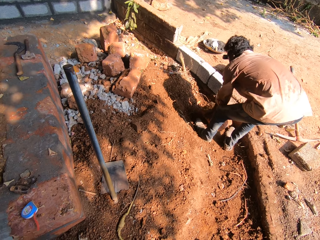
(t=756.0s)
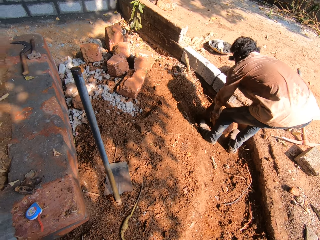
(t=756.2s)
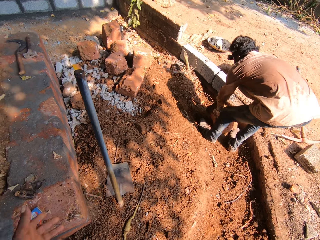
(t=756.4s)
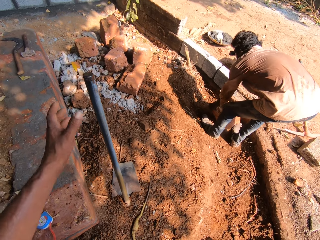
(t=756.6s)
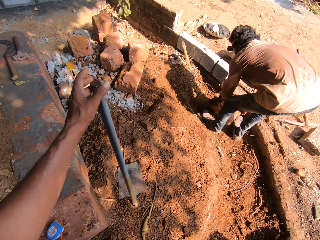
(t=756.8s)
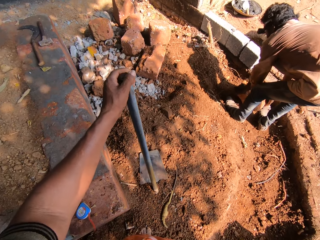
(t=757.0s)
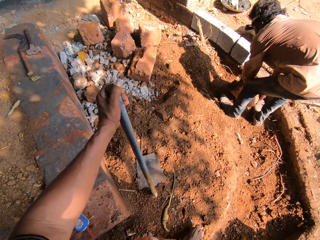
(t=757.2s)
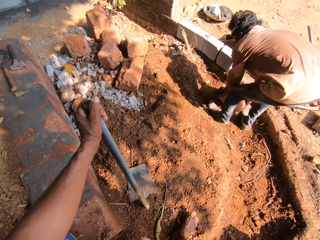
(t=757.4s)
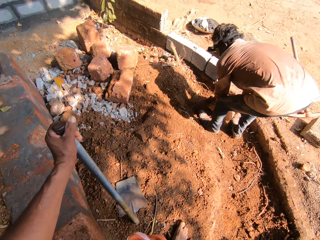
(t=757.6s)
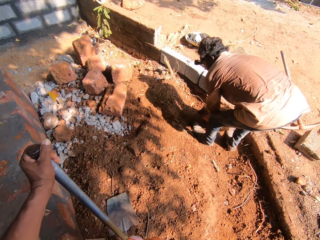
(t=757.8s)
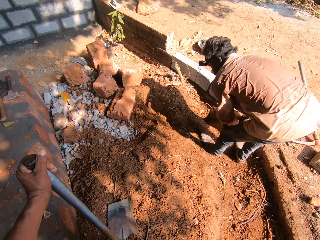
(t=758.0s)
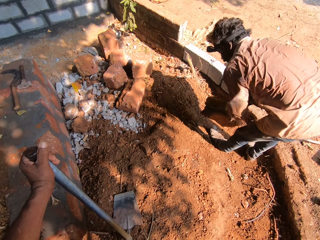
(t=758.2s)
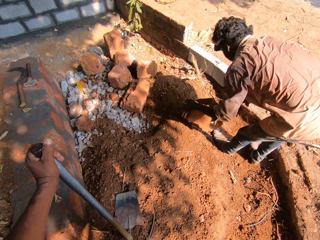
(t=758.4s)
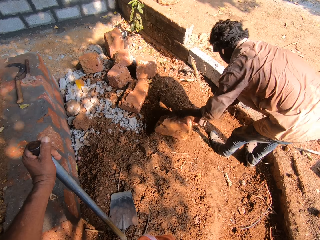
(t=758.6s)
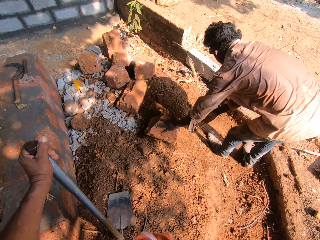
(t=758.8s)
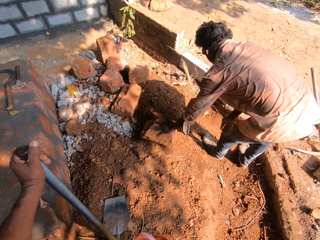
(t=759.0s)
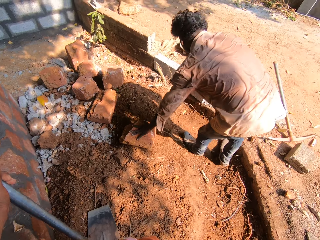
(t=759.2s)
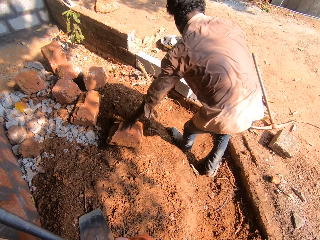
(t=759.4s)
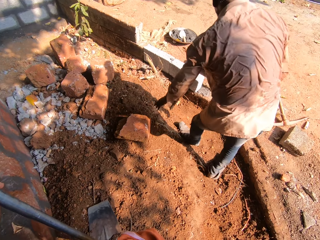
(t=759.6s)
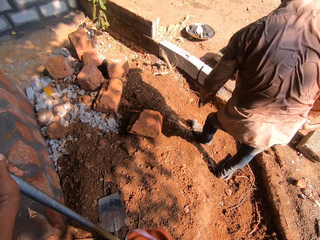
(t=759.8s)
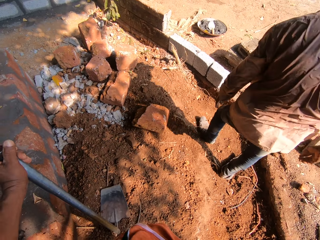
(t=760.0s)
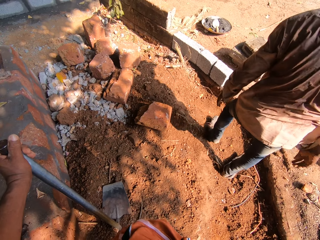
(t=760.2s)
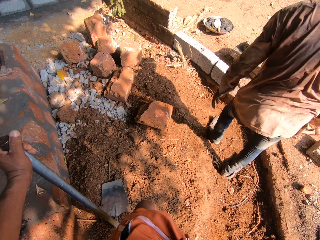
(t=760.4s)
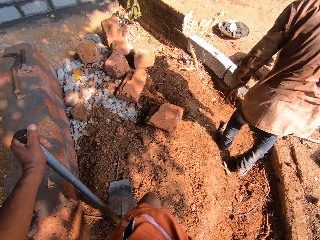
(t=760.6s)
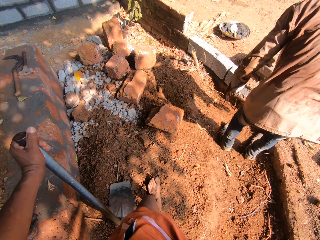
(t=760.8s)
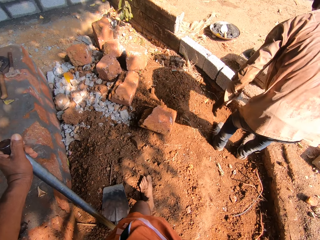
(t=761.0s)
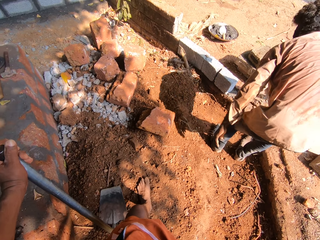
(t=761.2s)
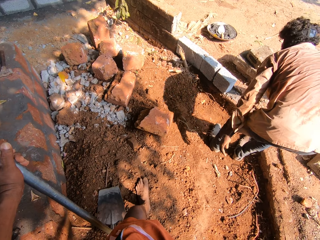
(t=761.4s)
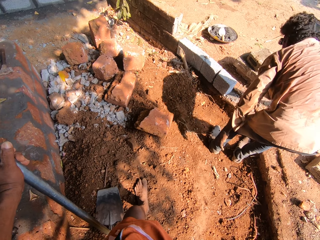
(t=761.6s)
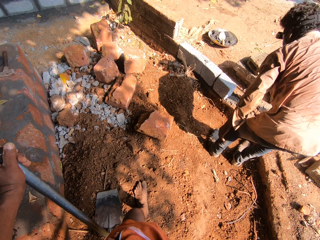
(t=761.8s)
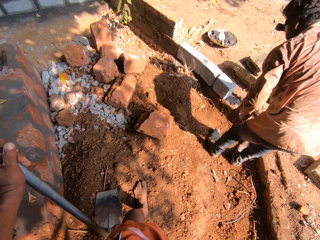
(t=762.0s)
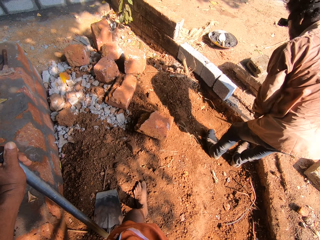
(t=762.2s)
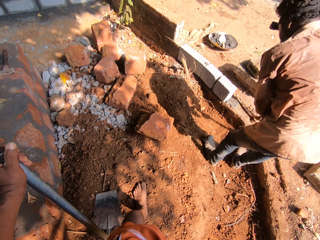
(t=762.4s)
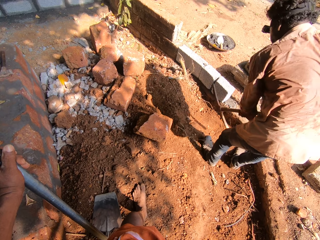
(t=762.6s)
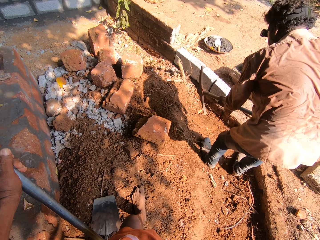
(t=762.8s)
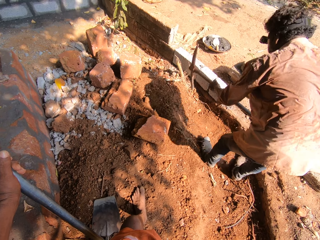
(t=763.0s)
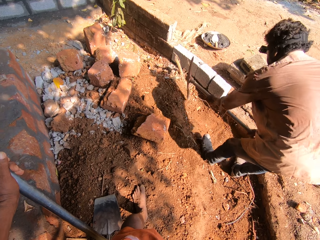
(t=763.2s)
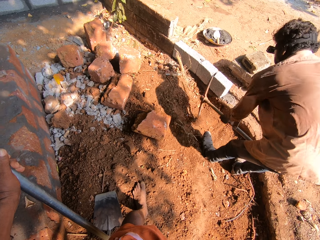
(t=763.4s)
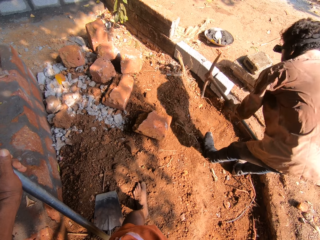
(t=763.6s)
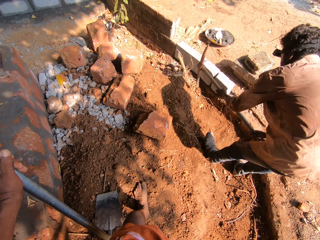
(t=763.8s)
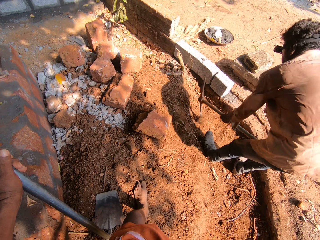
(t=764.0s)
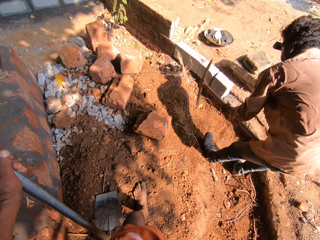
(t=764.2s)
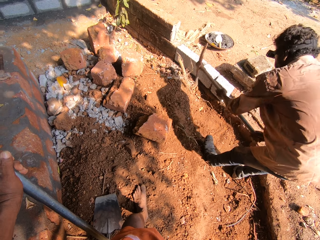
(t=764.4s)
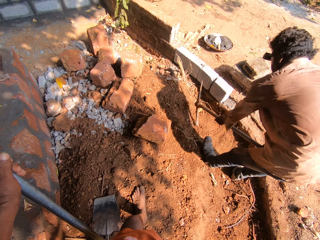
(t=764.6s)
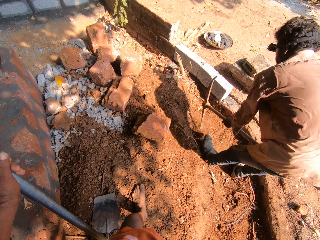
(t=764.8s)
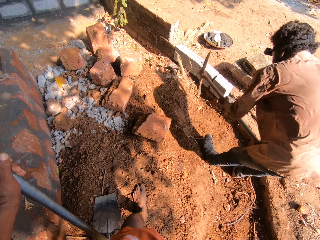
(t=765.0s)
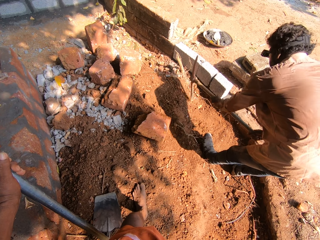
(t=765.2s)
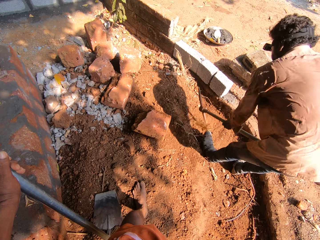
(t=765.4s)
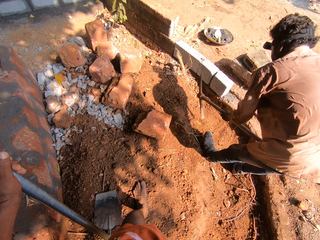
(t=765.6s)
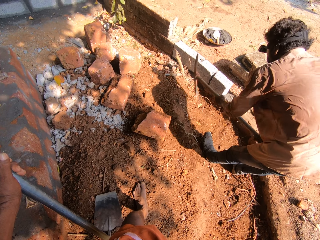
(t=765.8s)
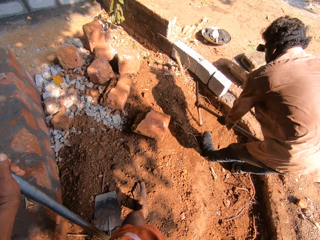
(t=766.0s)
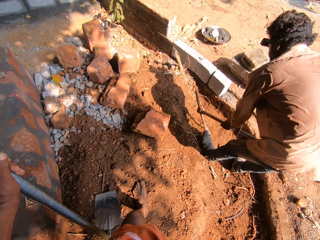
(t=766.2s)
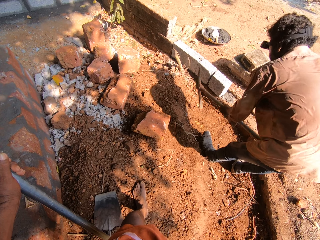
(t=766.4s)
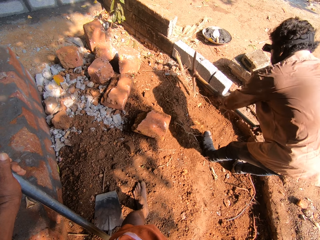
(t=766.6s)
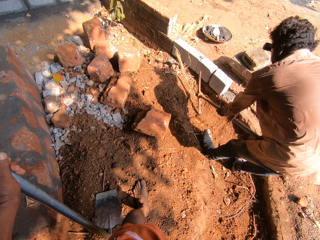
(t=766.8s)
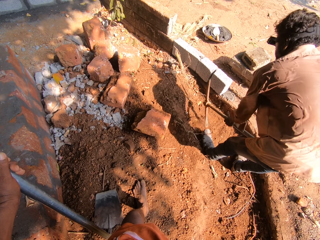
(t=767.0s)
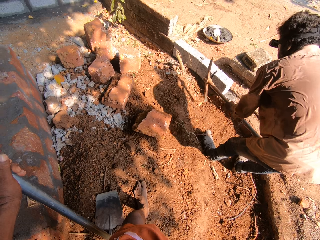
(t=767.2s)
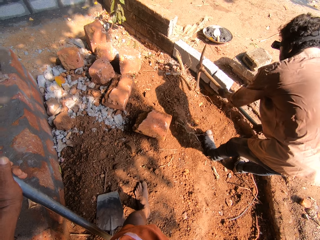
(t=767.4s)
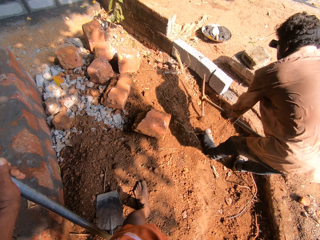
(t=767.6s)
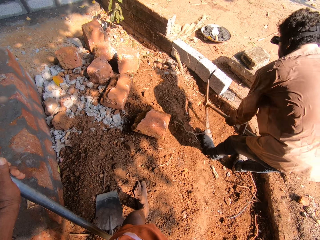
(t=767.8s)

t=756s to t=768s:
The camera wearer holds the spade or fork on the ground with his left hand. He makes a step. The man drops the brick in his hands on the ground. The camera wearer holds the fork with the hand. He makes a step. The man picks up a digger from the ground with his right hand and digs around the construction site with the digger in his hands. The camera wearer holds the fork with the hand.

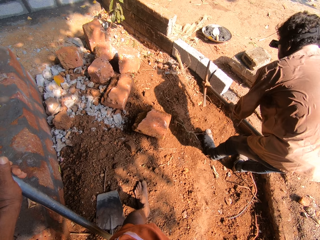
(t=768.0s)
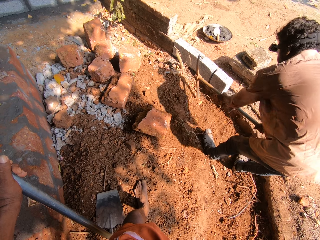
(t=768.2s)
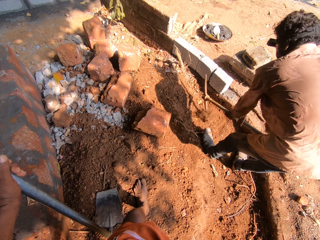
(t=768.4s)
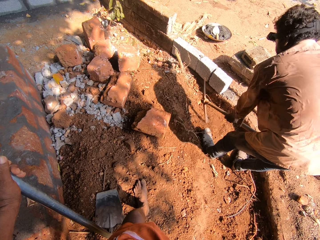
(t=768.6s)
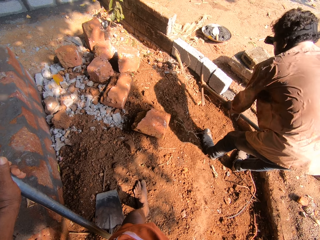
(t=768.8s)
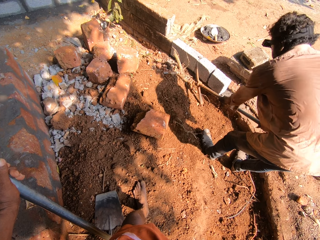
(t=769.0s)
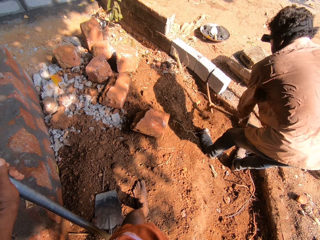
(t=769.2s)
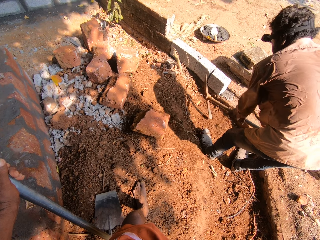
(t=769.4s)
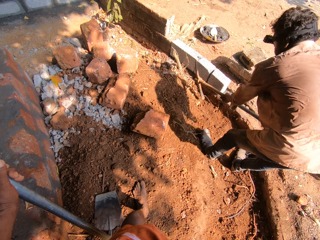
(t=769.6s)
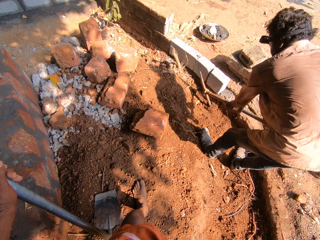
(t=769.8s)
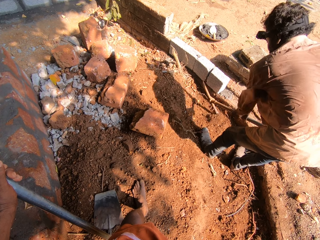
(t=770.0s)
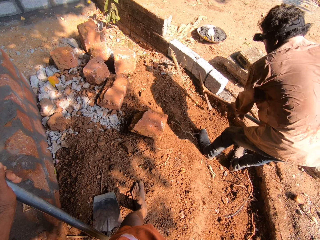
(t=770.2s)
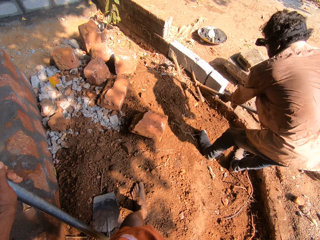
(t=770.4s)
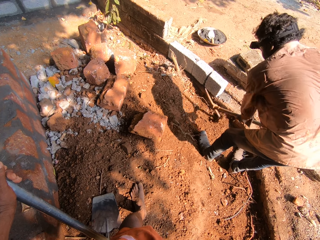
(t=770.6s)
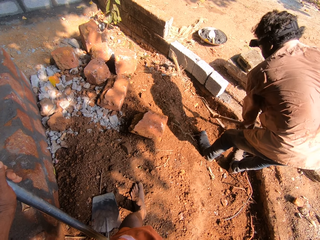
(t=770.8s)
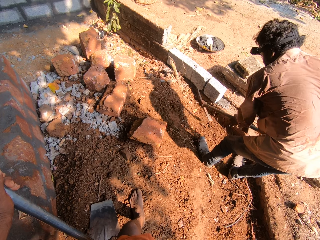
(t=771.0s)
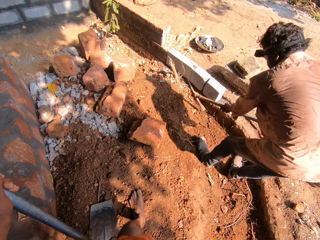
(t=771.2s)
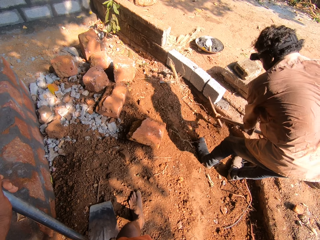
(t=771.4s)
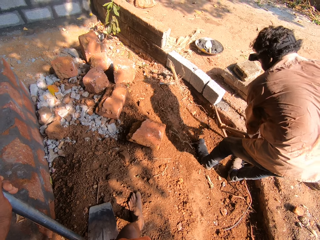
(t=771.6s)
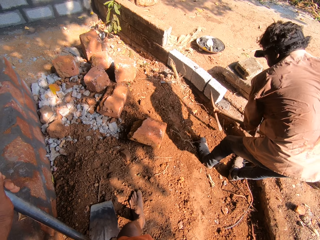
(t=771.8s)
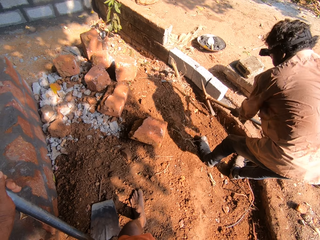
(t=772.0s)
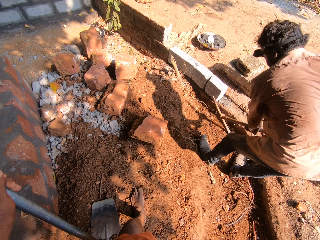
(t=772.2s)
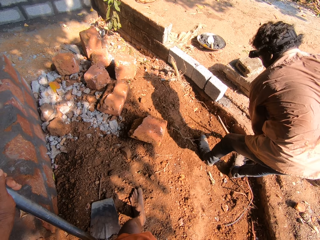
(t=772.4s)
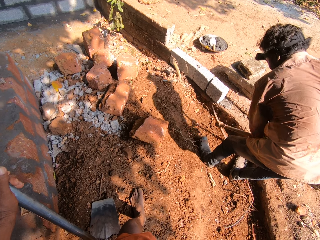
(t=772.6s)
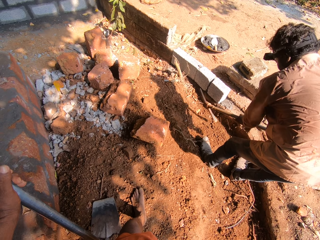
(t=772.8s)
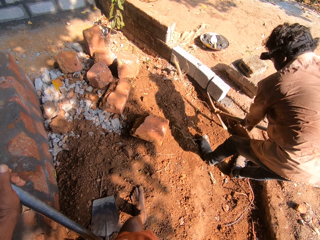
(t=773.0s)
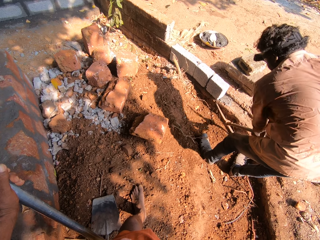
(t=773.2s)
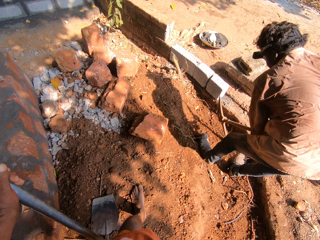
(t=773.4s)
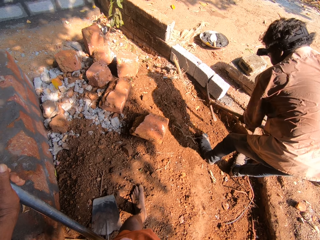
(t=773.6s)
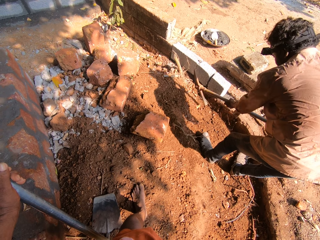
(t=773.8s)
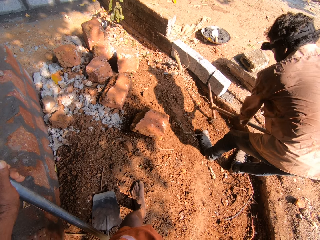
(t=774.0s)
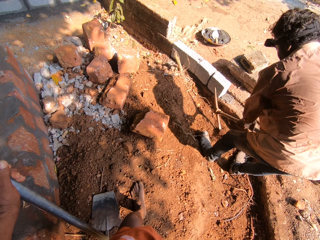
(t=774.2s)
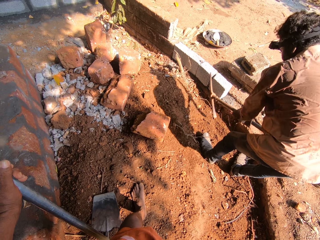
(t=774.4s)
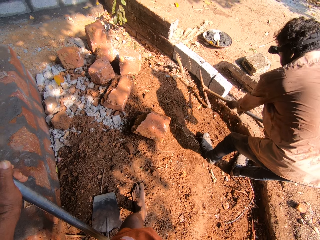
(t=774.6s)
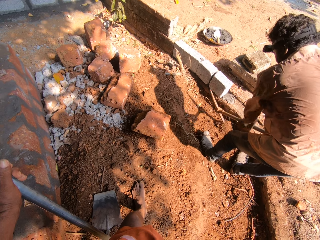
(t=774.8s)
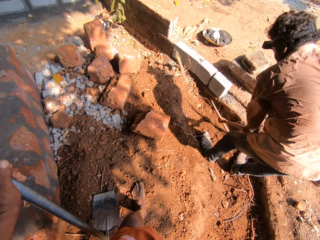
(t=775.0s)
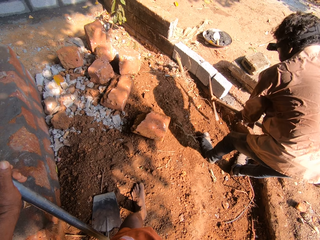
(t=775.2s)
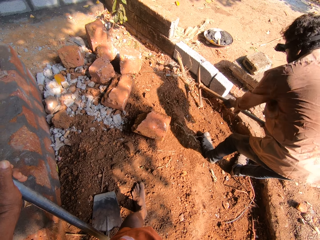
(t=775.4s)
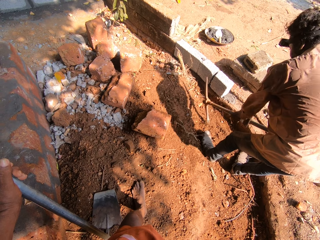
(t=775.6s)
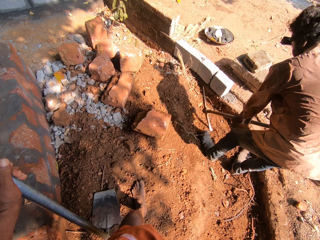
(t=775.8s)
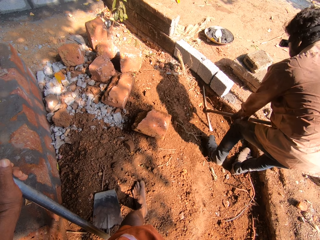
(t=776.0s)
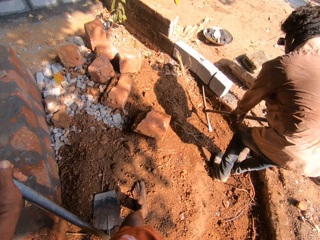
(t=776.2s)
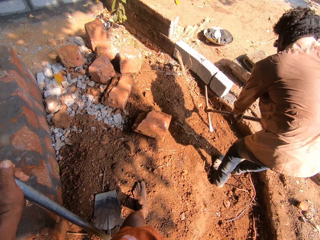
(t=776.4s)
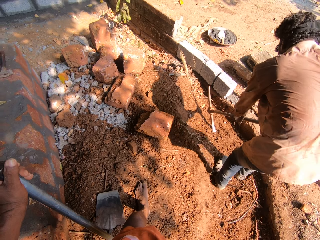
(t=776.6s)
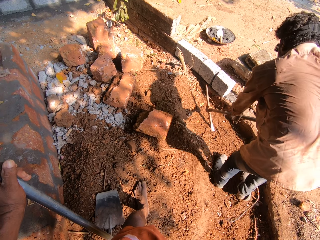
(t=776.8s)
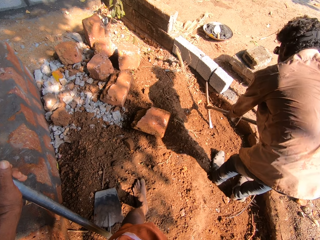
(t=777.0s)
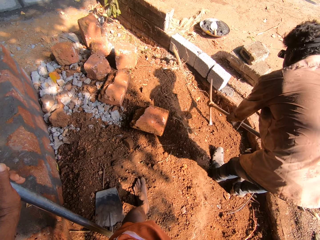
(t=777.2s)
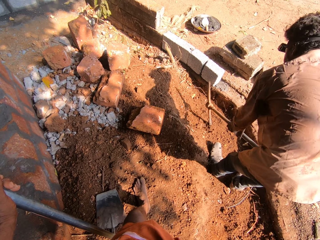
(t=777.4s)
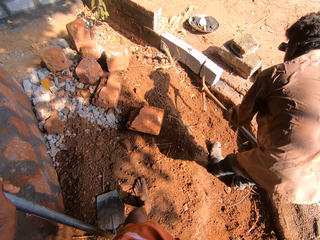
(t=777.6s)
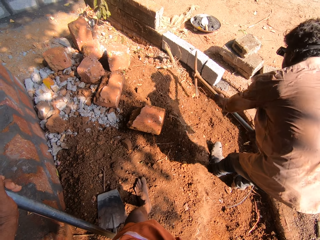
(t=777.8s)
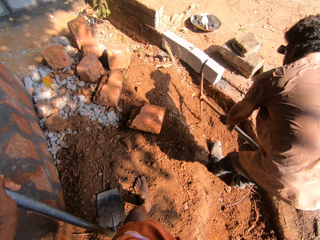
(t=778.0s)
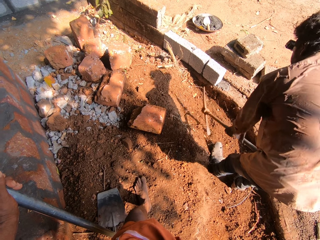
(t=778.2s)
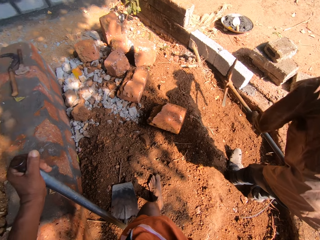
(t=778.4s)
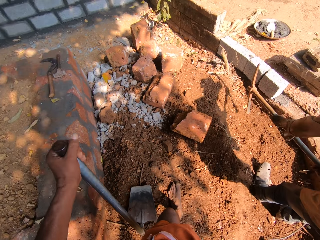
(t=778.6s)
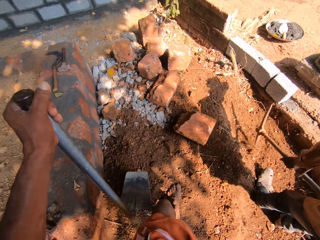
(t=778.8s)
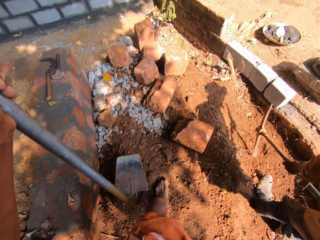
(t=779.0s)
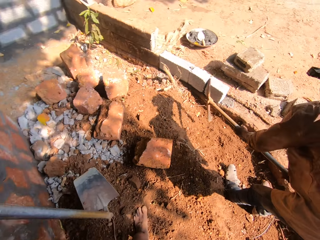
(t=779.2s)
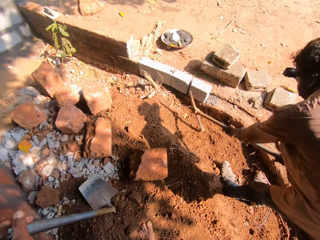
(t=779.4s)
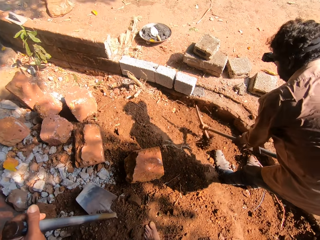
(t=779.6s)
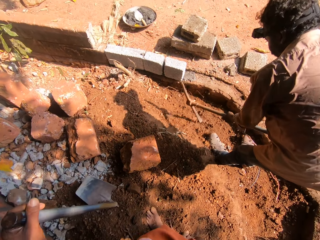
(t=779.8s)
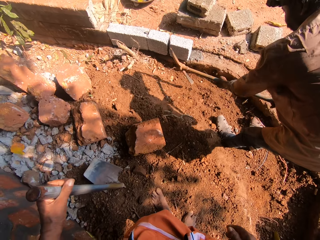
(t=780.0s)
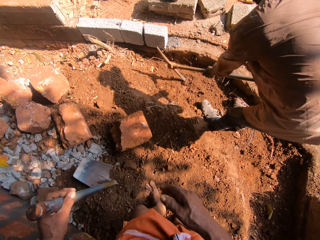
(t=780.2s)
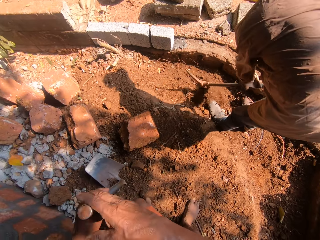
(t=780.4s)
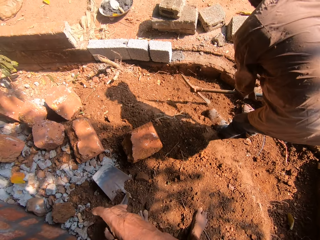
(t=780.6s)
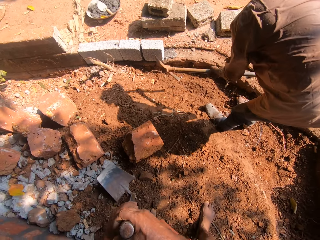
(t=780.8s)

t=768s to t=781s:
The man makes a step backward. The man digs the ground with a garden tool. The camera wearer stamps the spade in his left hand on the ground. He lifts up the garden tool. He makes a step. He holds the spade with his hands.
